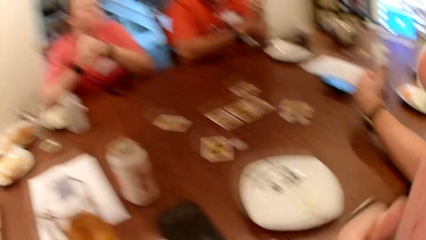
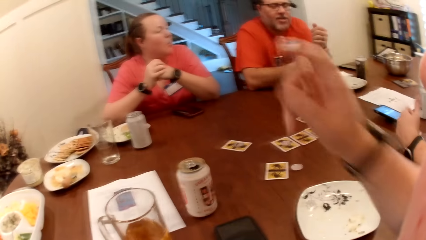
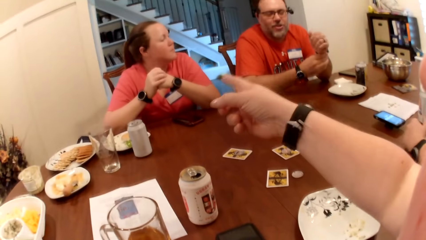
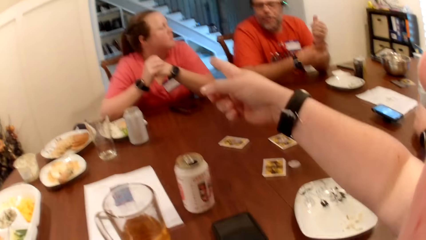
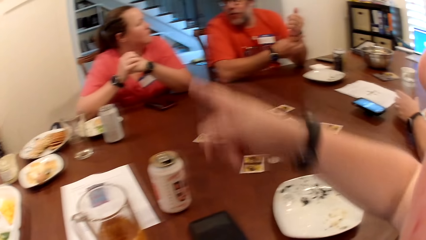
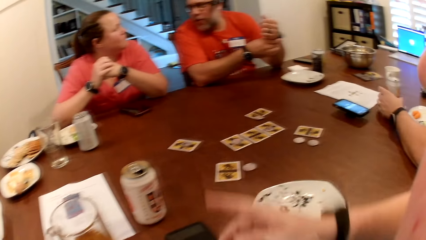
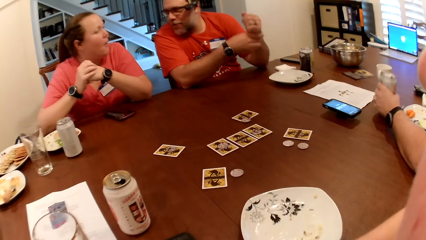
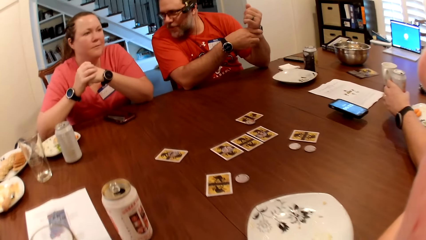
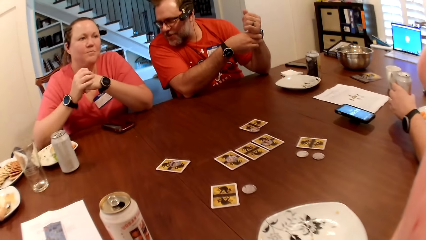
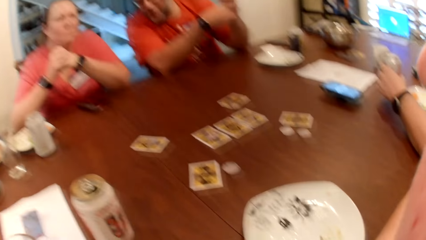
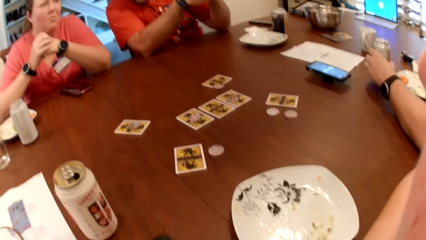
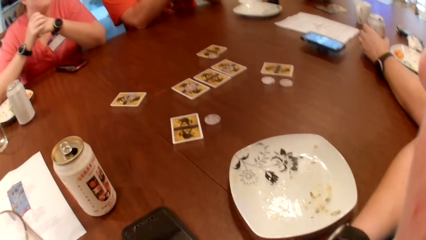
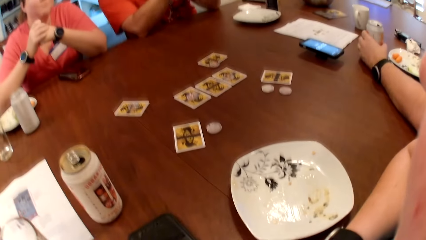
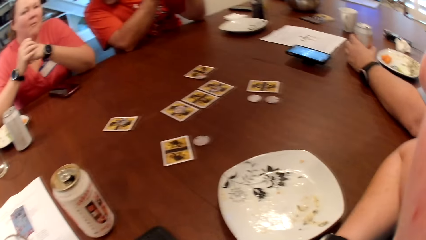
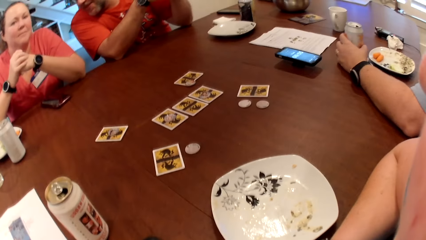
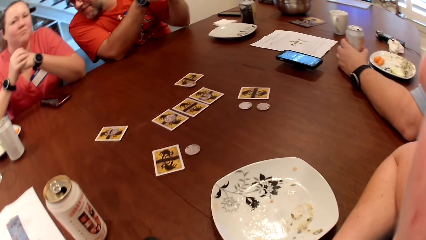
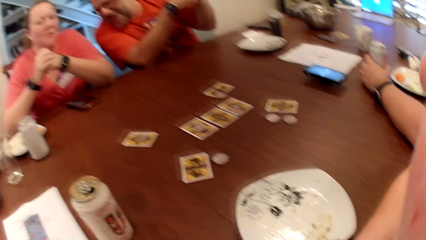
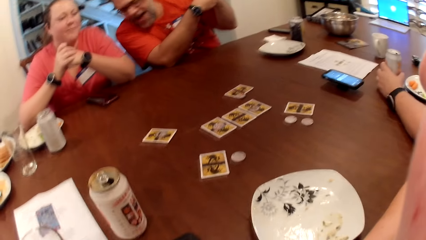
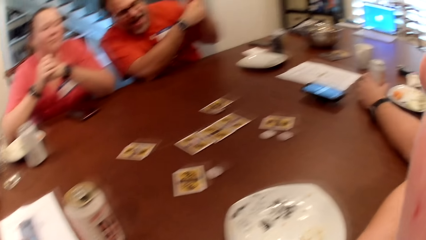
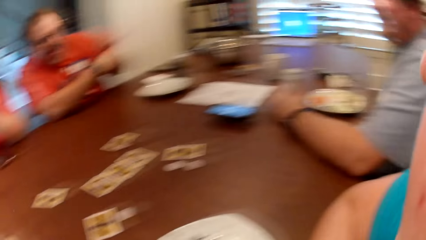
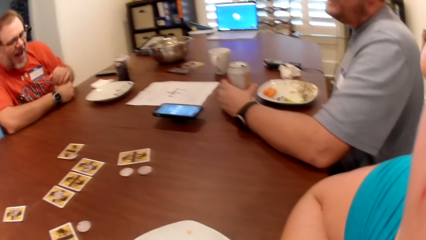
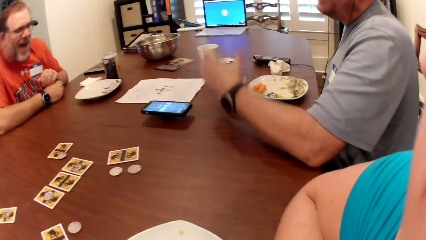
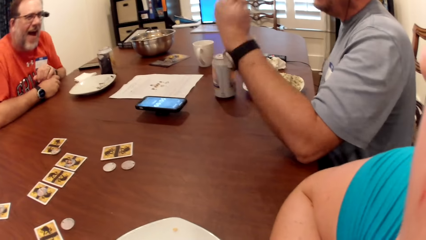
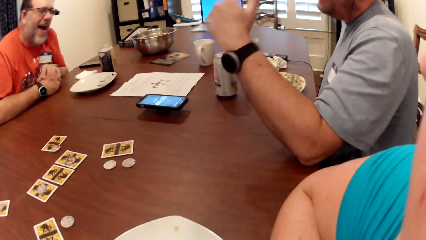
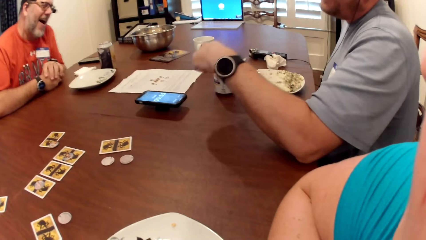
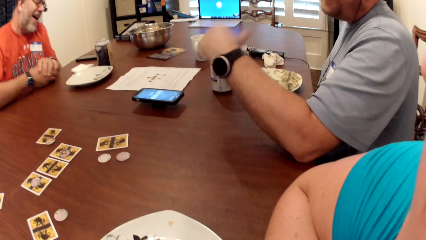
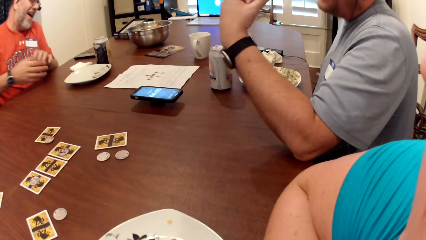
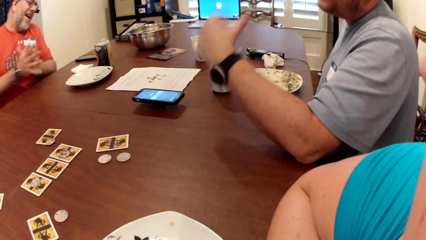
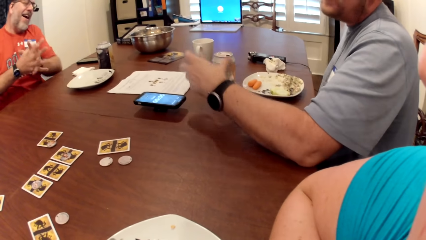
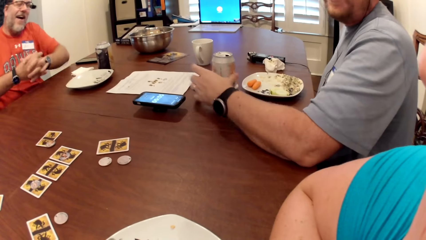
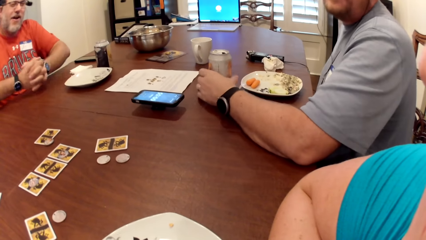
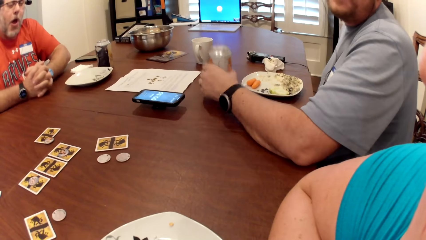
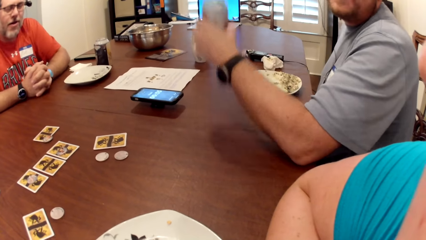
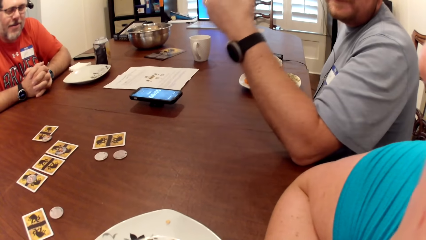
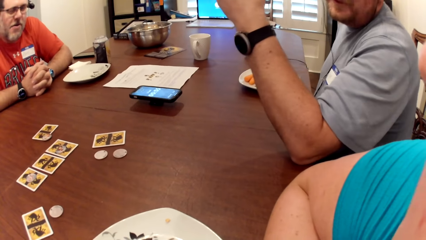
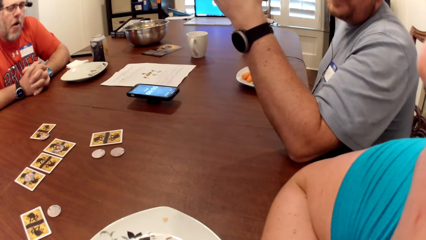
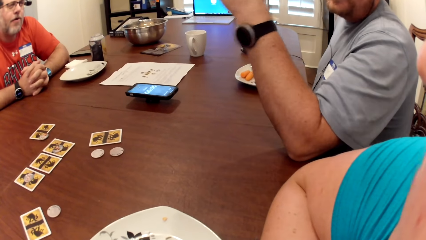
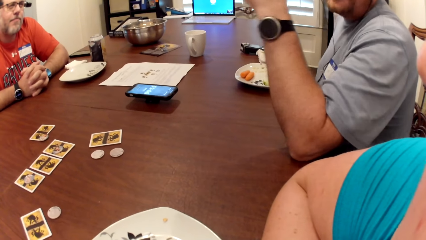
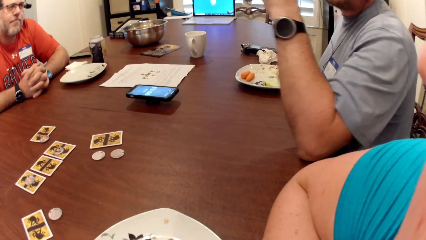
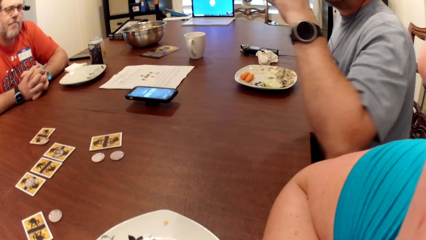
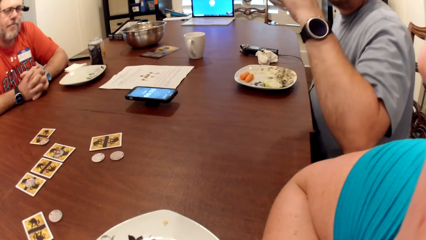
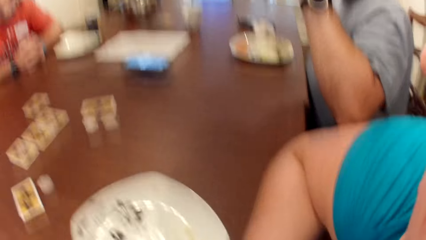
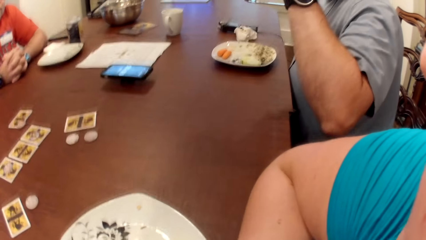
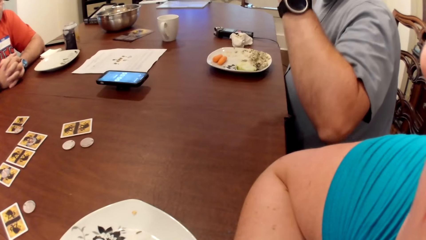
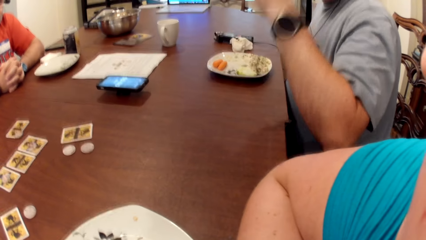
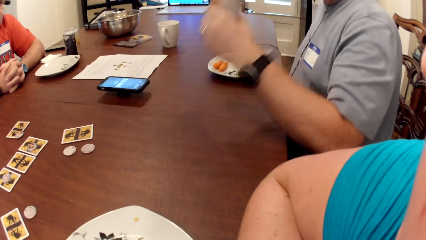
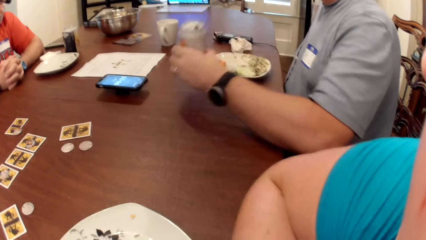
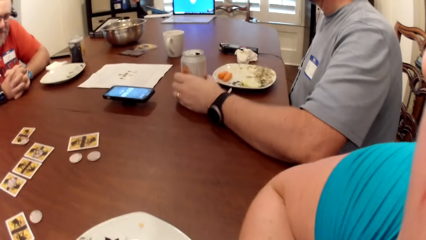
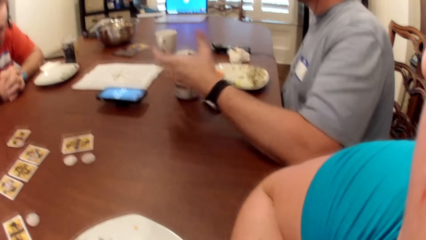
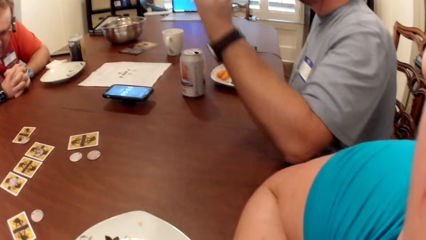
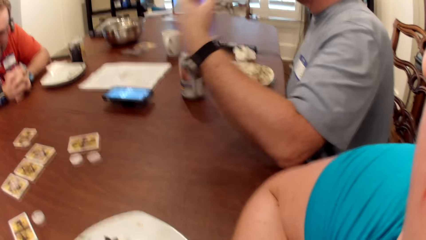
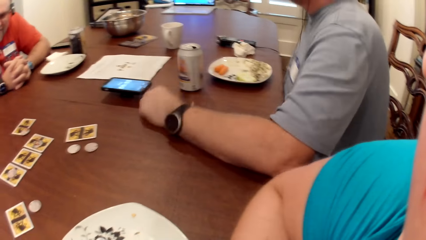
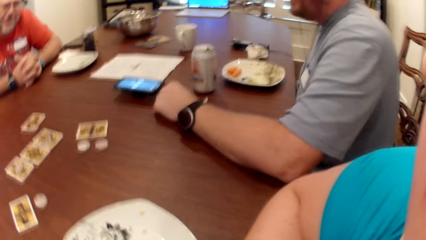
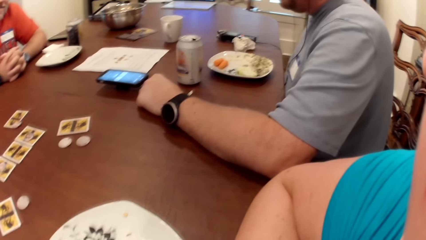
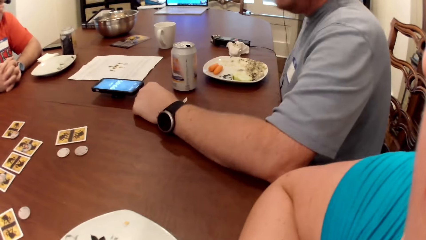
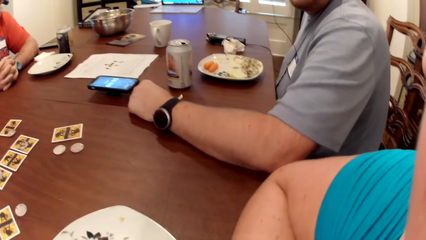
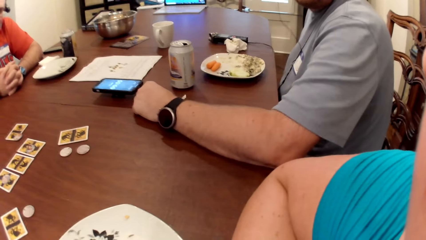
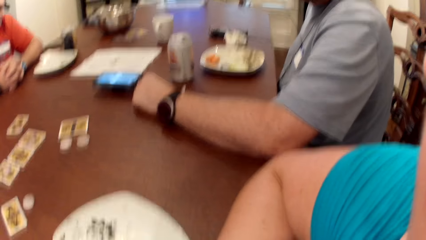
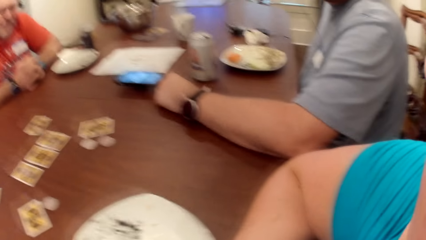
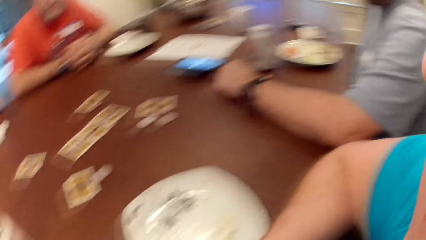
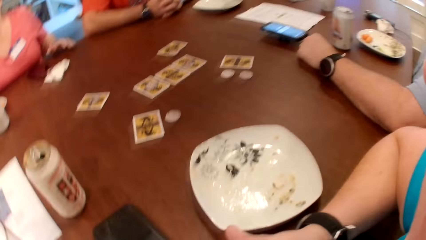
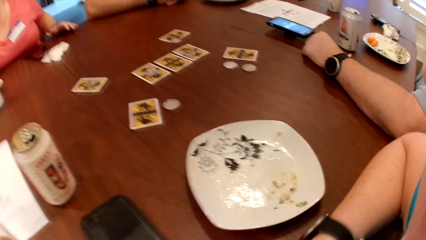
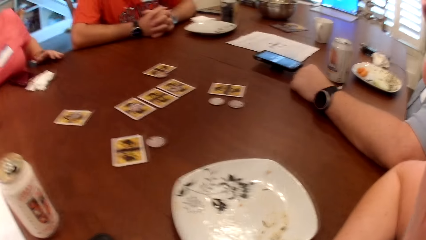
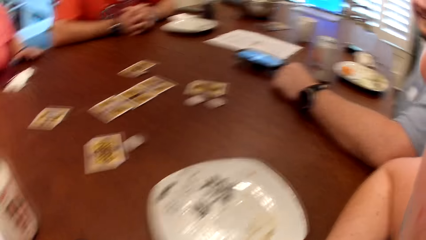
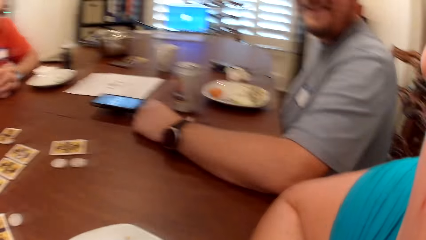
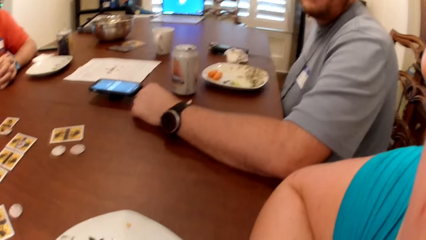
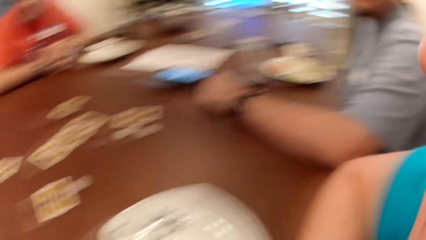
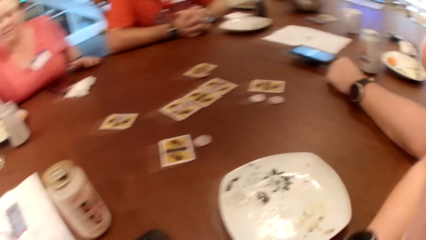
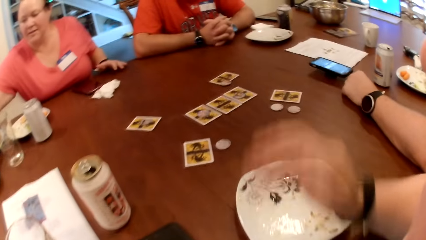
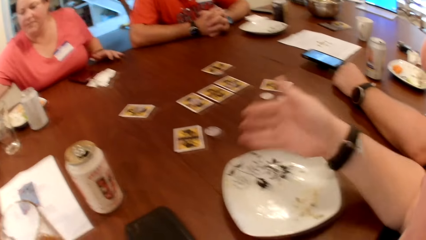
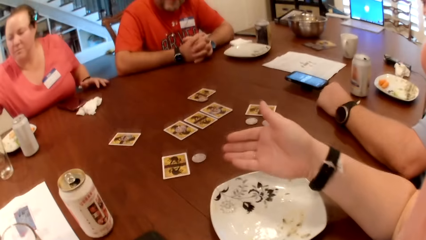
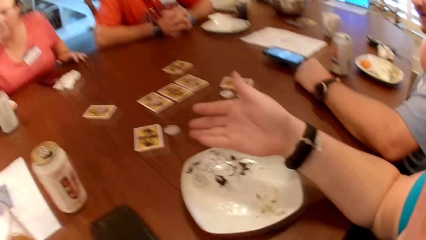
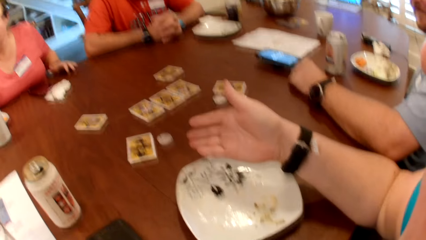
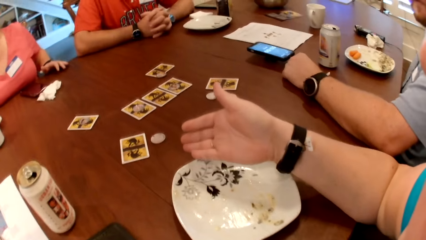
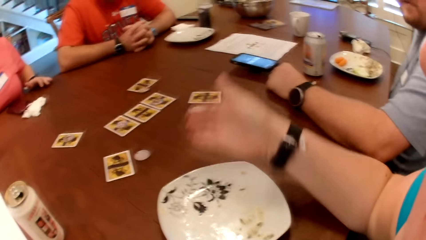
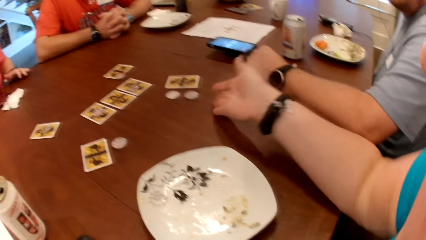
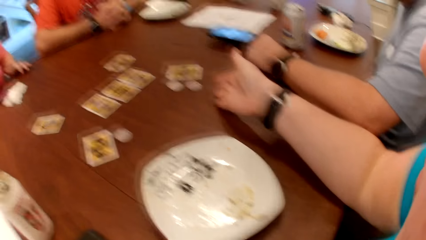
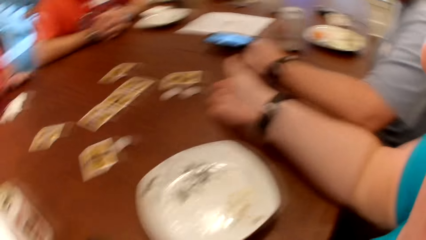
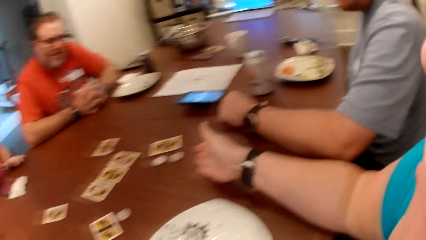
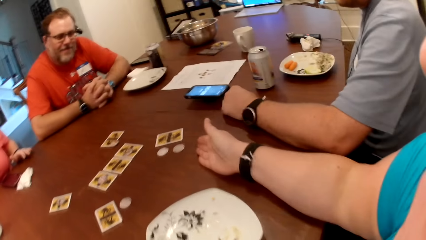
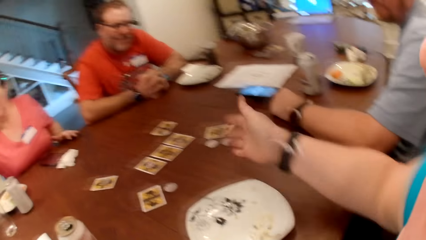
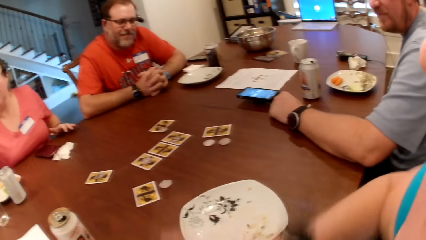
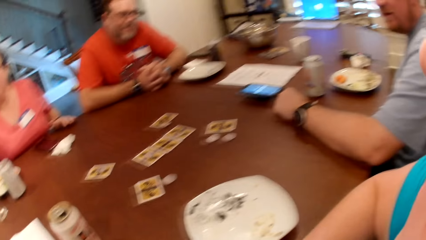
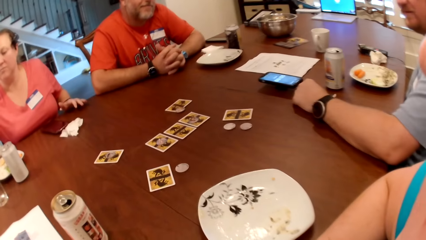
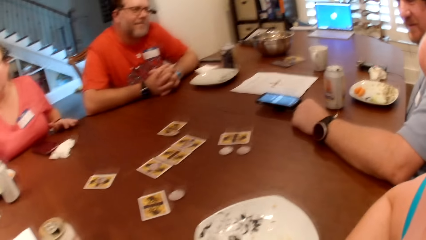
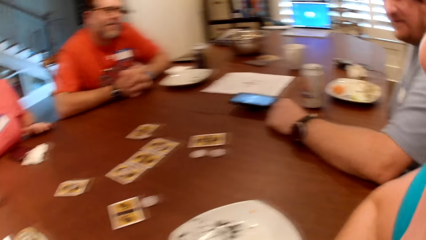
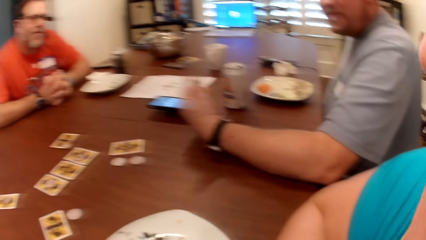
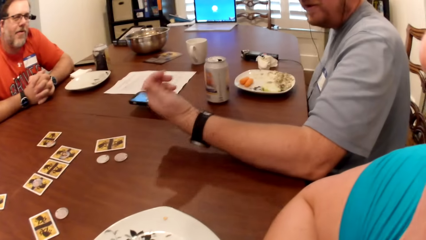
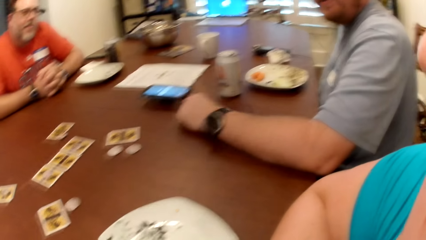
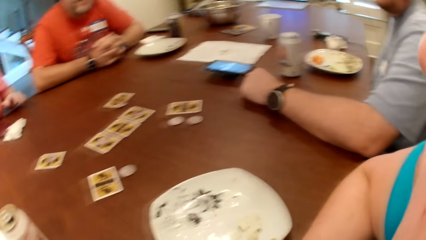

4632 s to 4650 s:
A person moves the hands together. Another person touches the wrist watch. A third person points at the first person. A man moves the hand on the table and holds a can of juice or soda. The second person moves the hand on the table. The man moves the hand with the can of juice. The man picks up the can of soda from the table with his left hand. The second person moves the hand on the table. The man drinks from the can of soda in his left hand. The man drops the can of soda on the table with his left hand. The camera wearer moves the hand on the table. They move the hand from the table.
